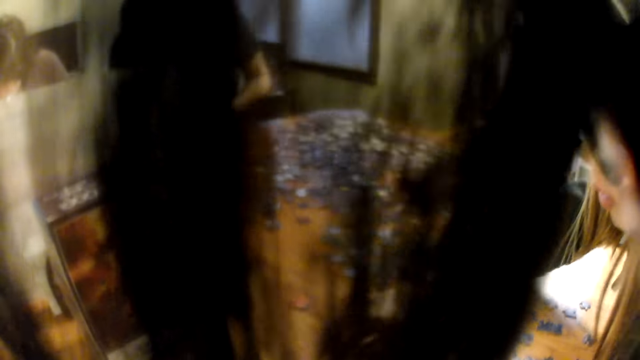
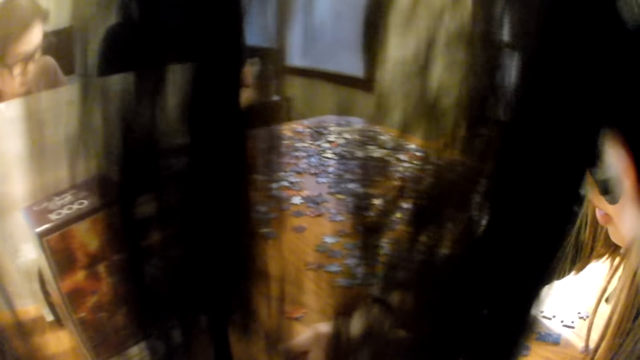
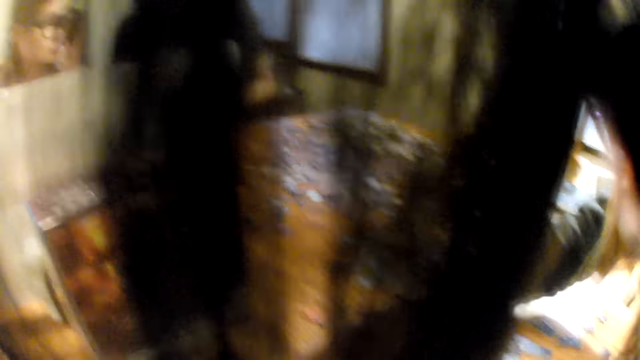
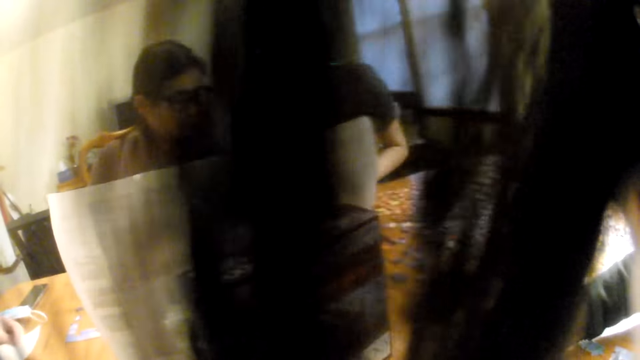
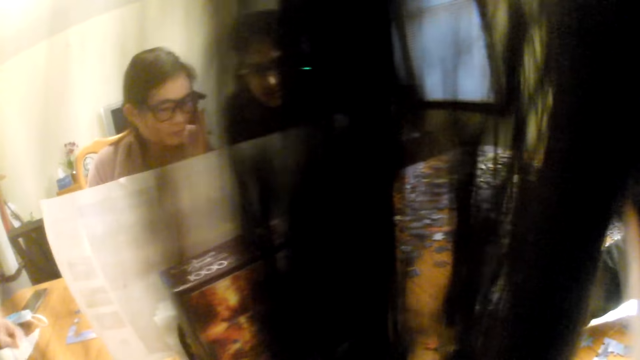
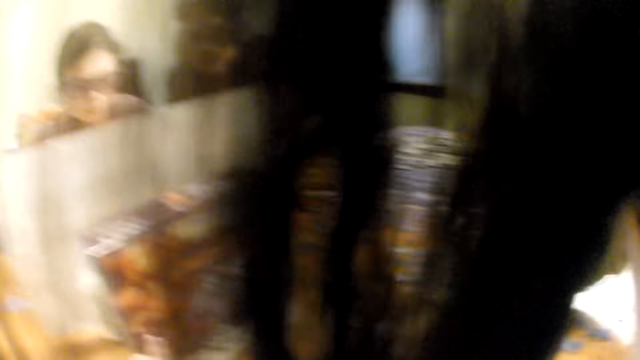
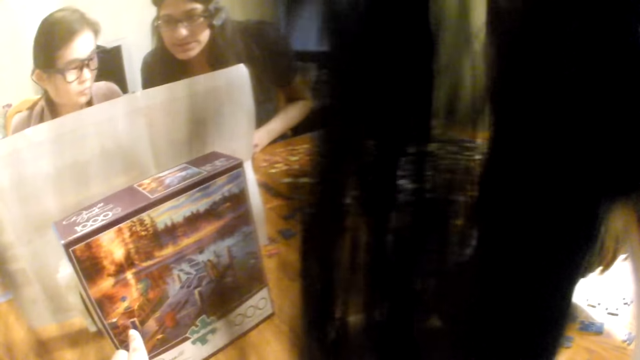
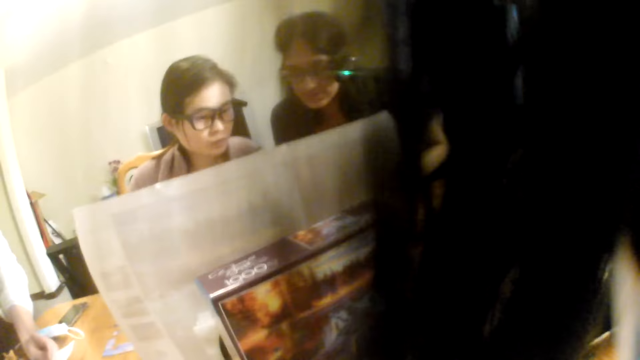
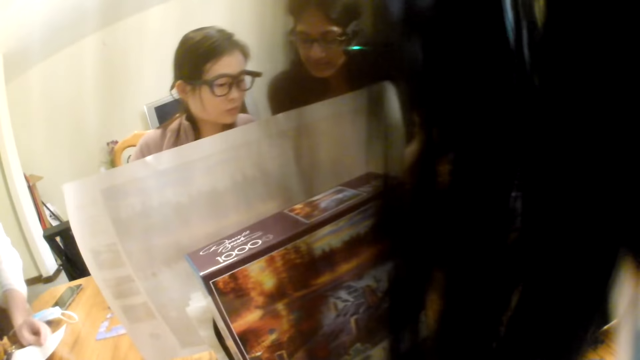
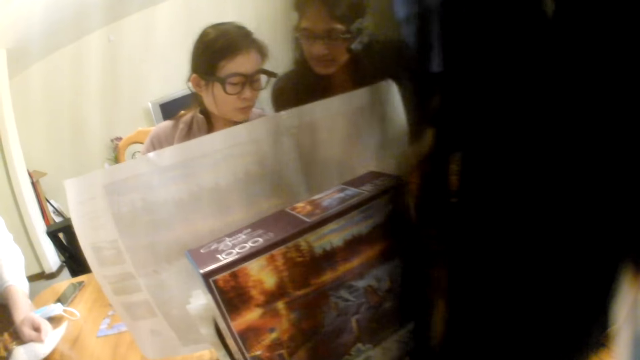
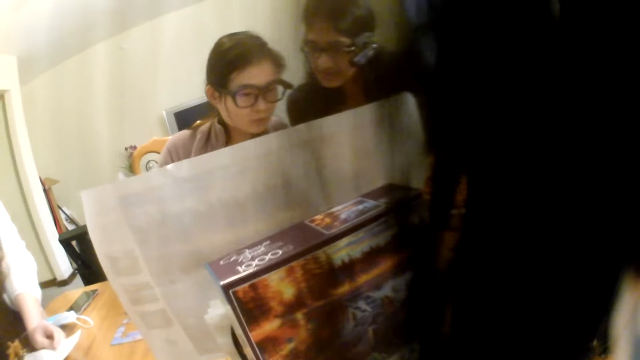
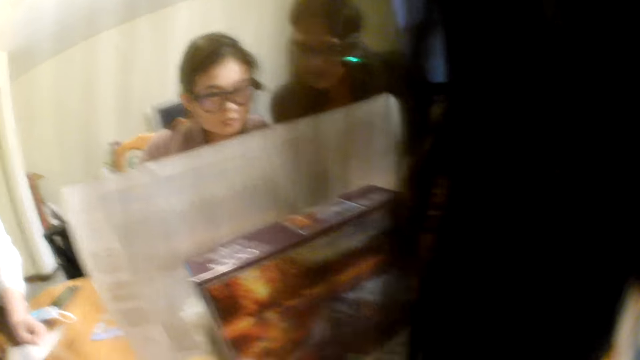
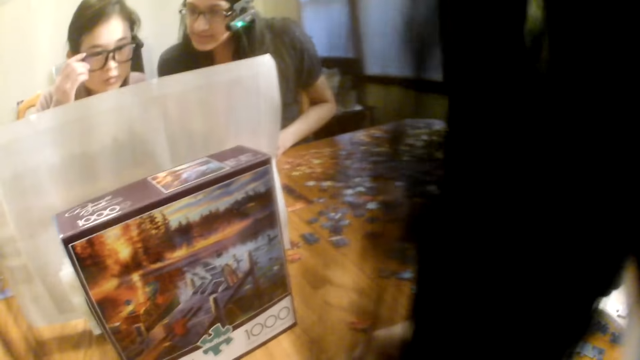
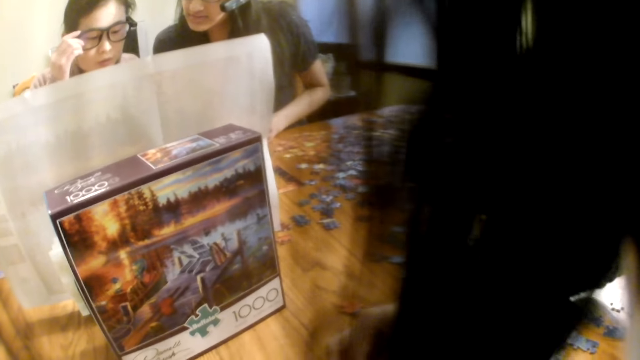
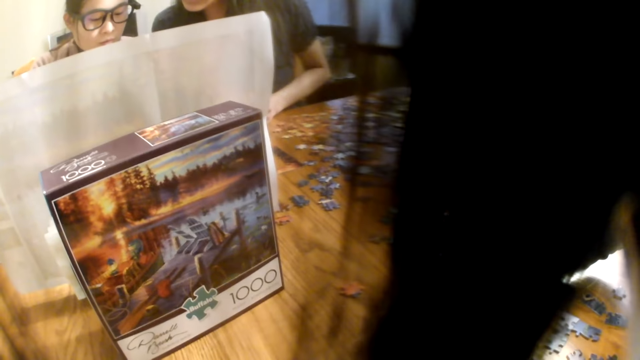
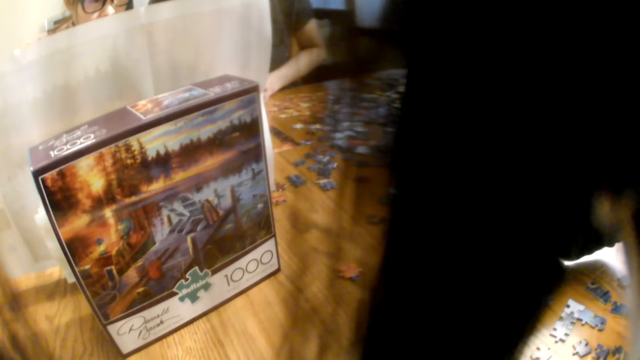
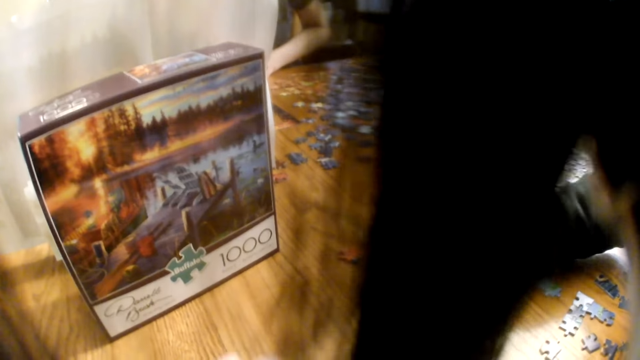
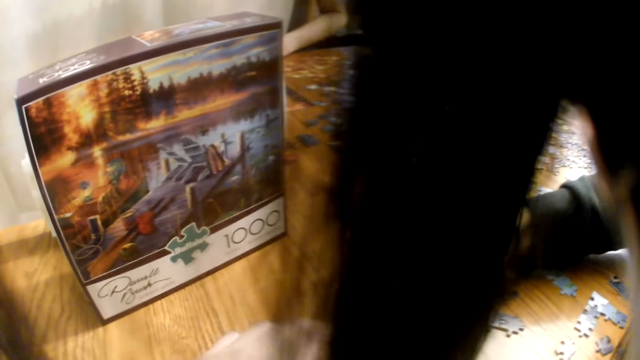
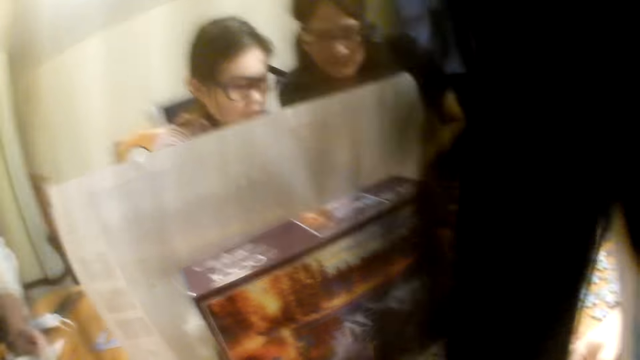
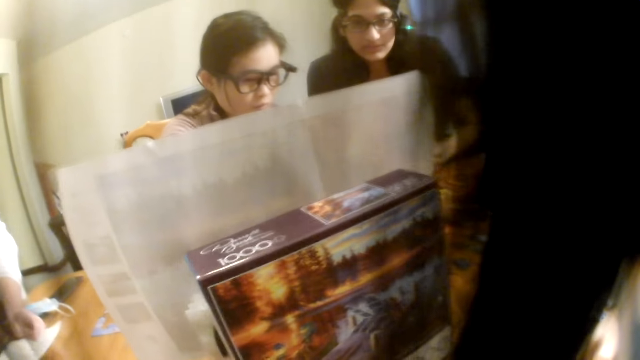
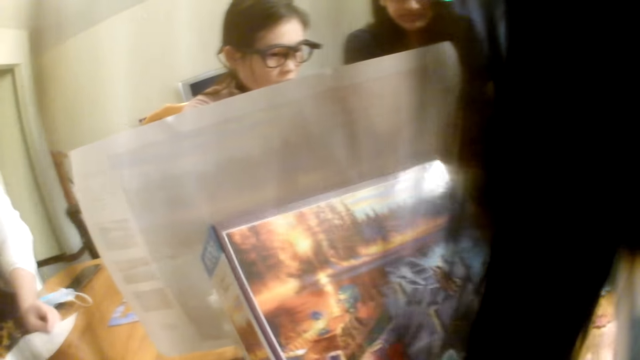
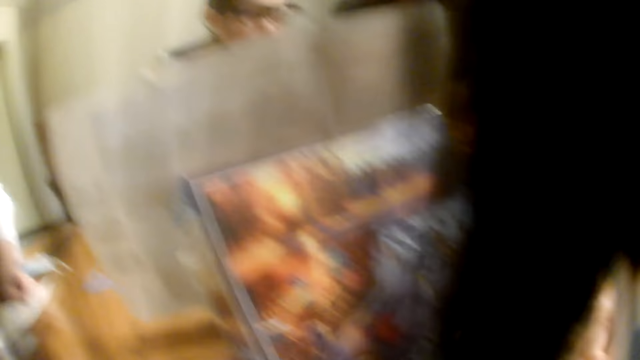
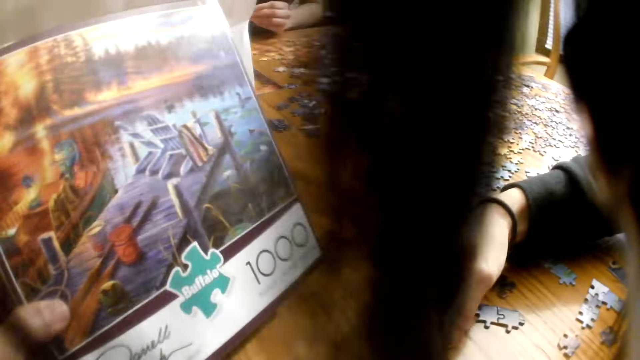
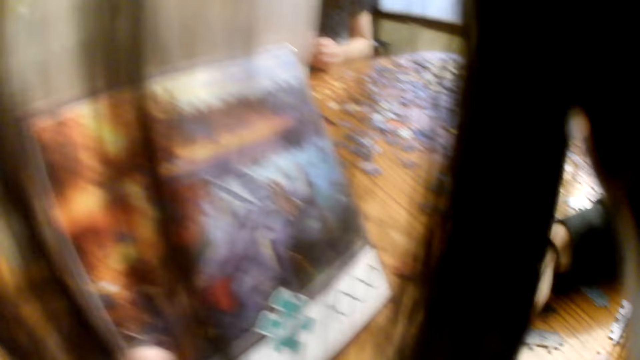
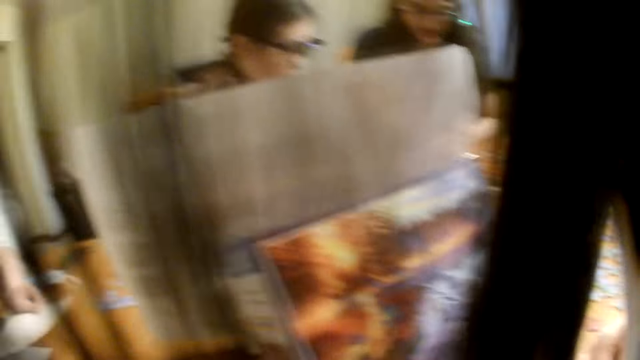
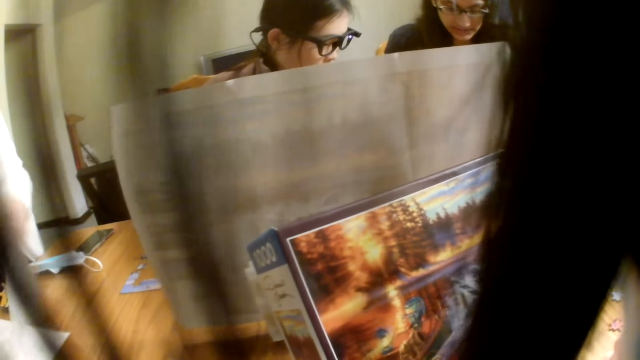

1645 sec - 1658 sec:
The camera wearer looks at the pieces on the table. They speak. They look at the box. They pick up the box from the table.

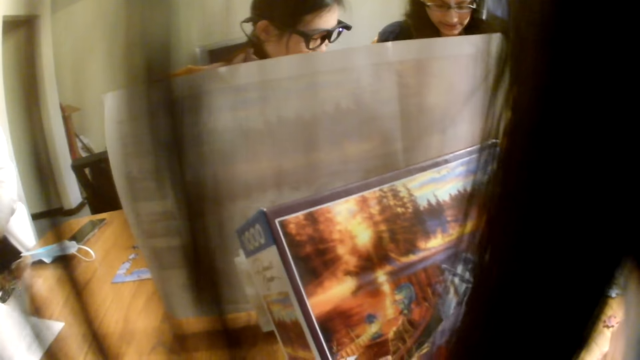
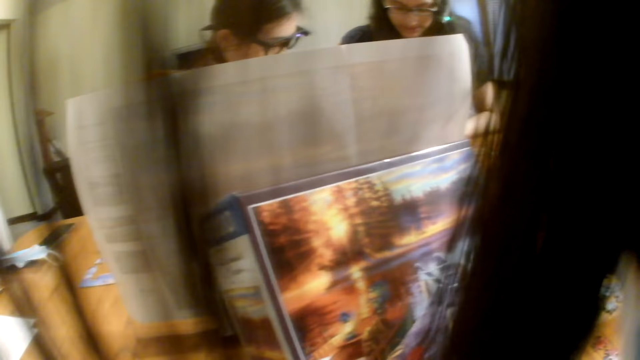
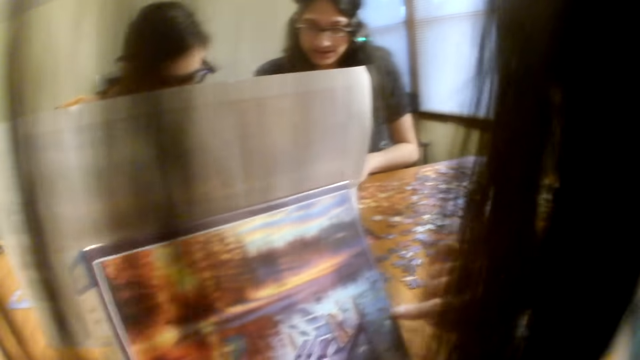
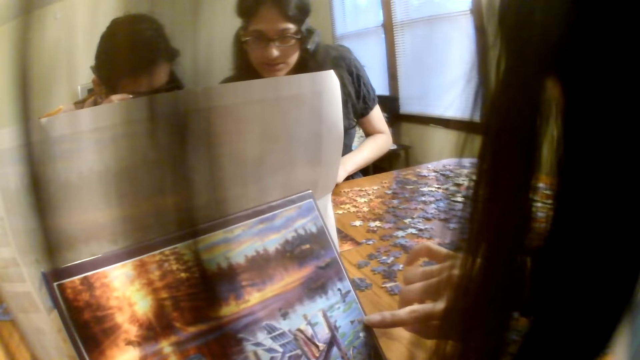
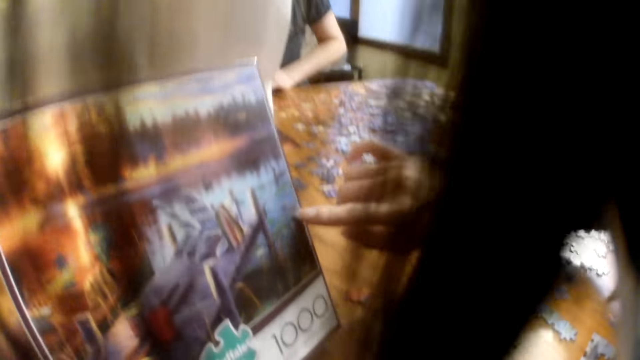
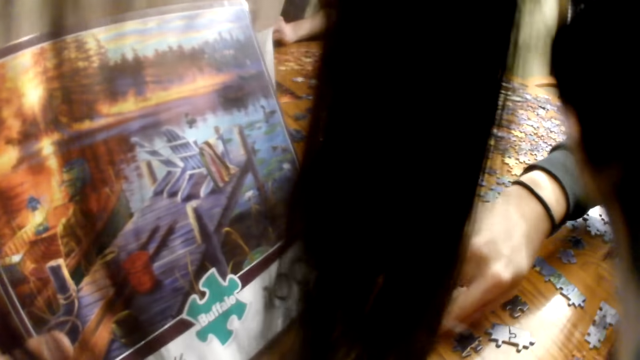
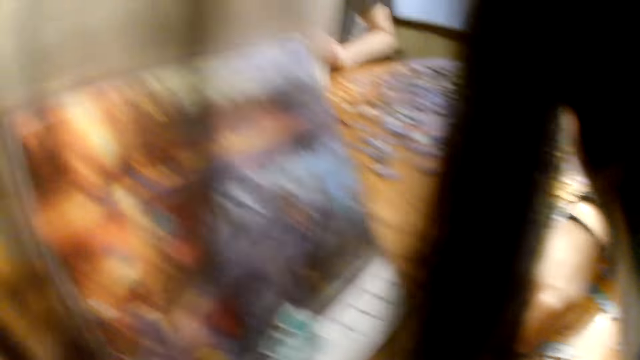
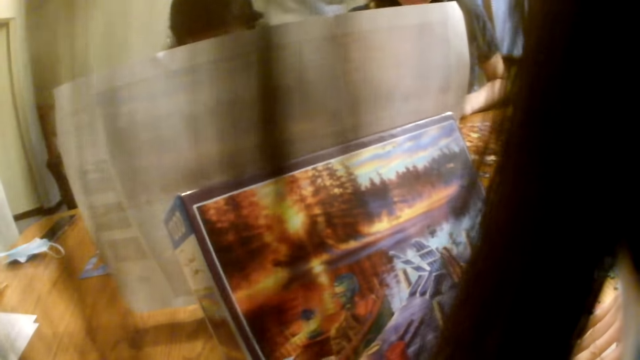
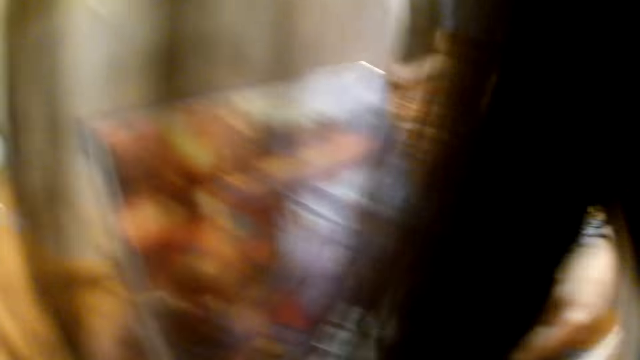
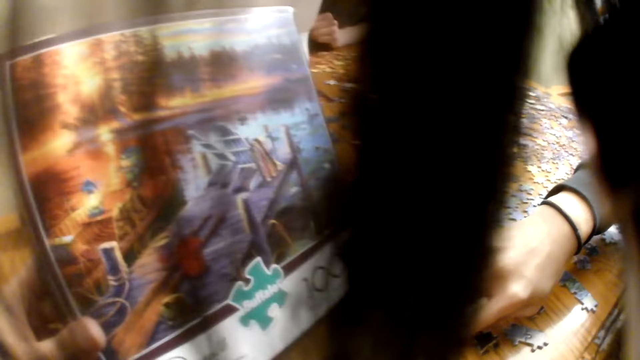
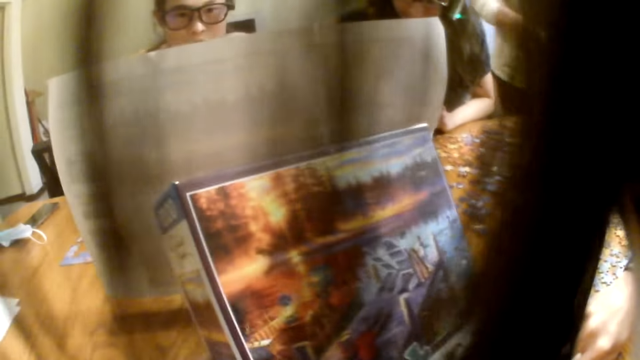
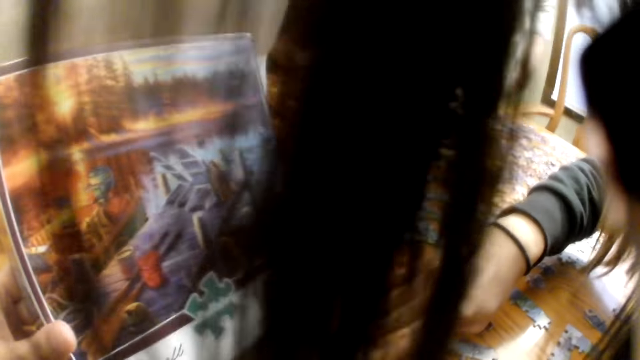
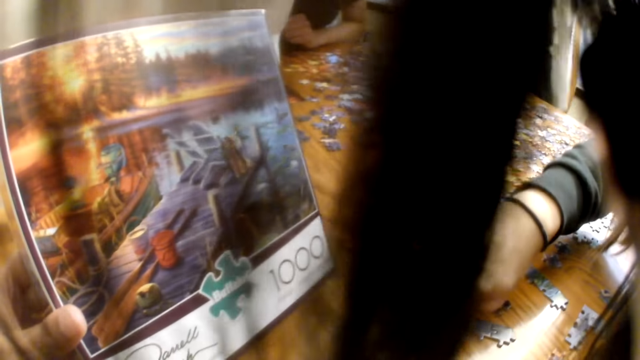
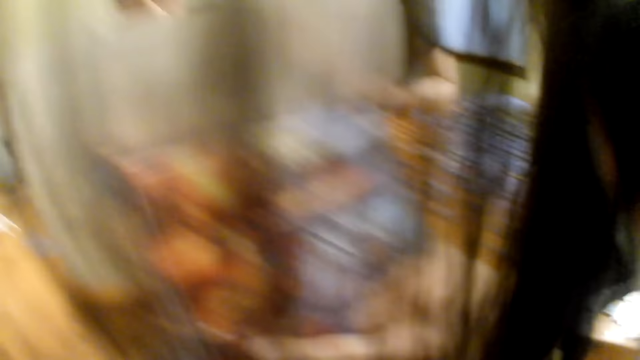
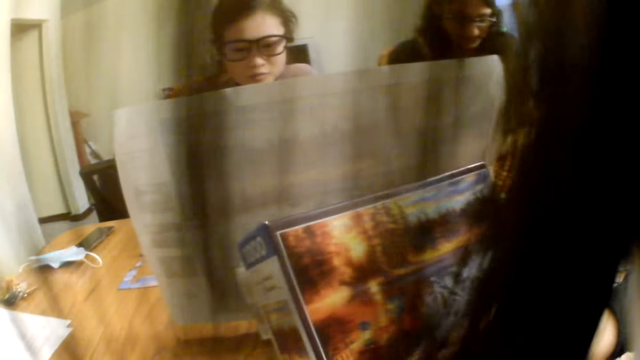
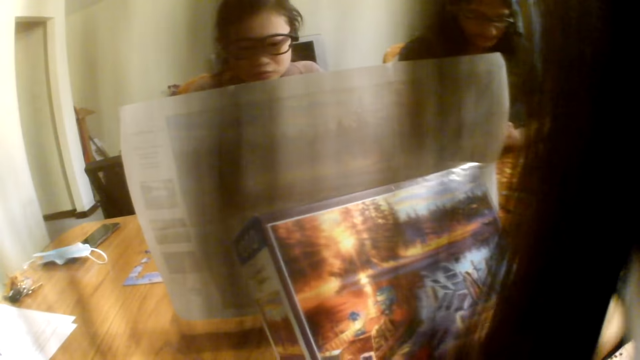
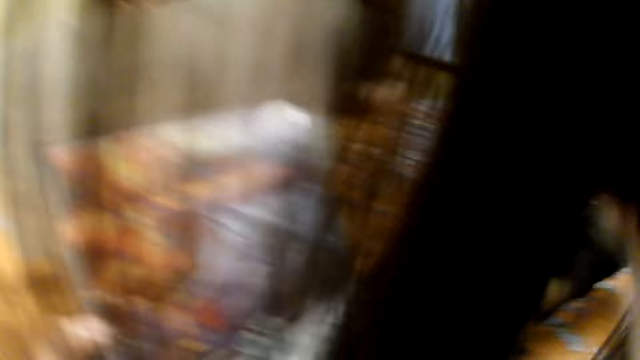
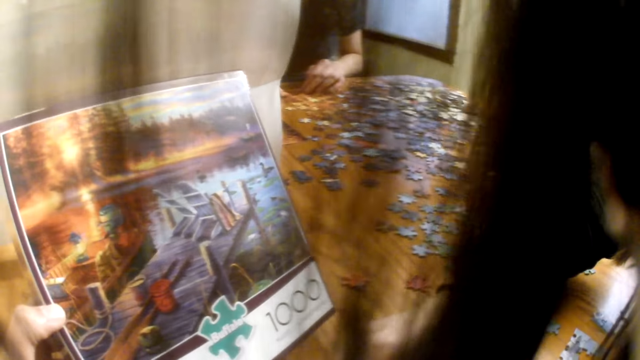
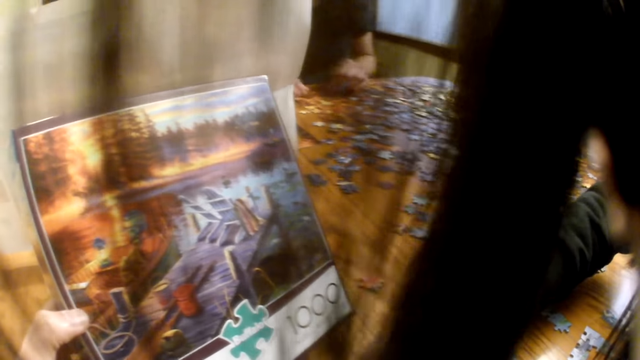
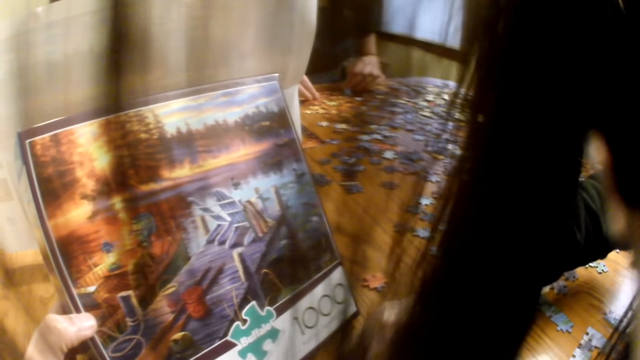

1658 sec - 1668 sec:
The camera wearer looks at the box. A woman touches the box. The camera wearer speaks.
